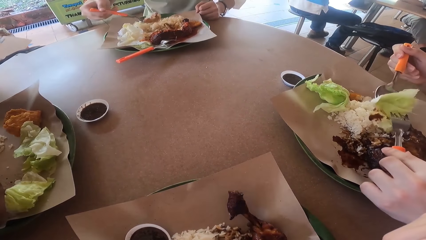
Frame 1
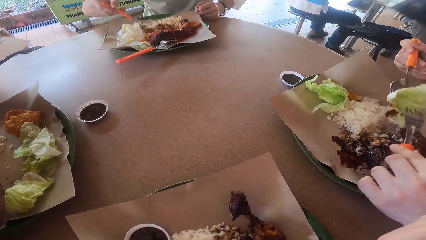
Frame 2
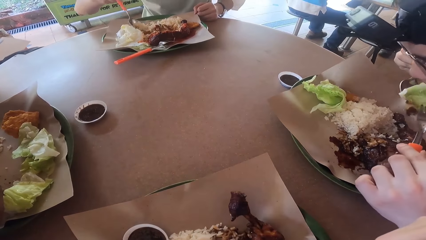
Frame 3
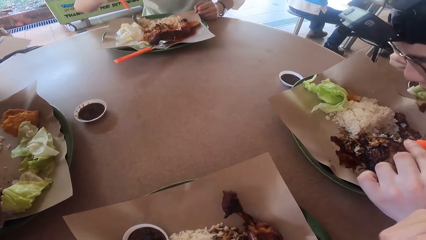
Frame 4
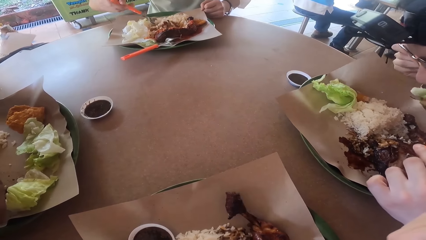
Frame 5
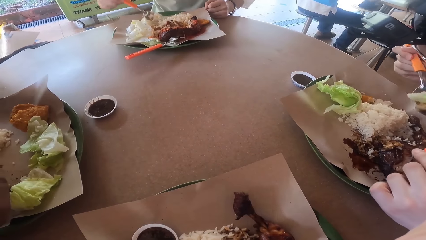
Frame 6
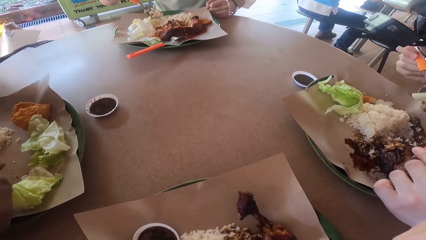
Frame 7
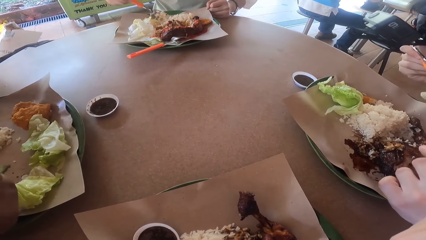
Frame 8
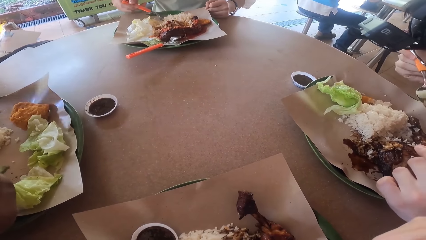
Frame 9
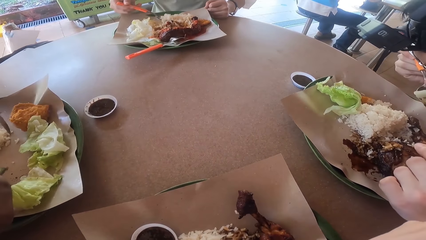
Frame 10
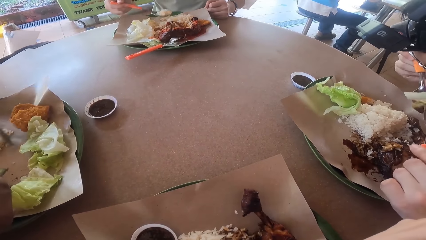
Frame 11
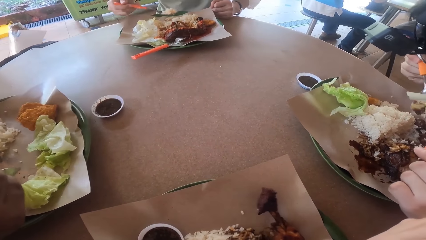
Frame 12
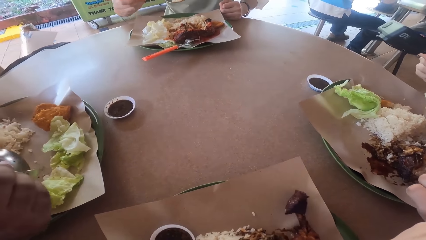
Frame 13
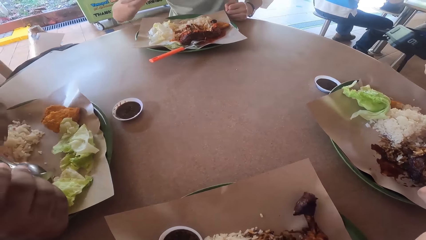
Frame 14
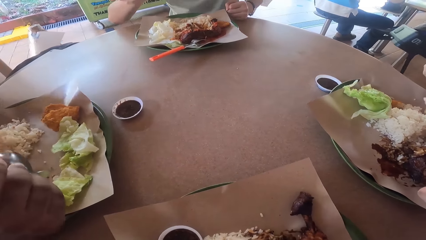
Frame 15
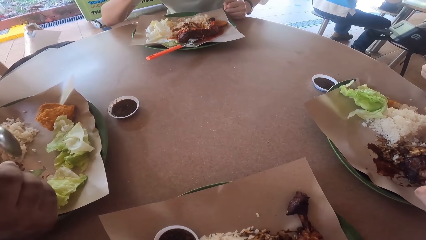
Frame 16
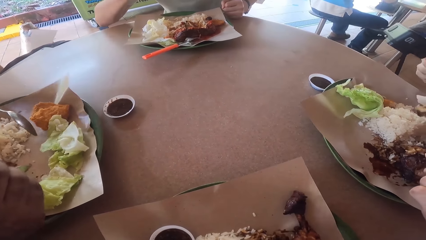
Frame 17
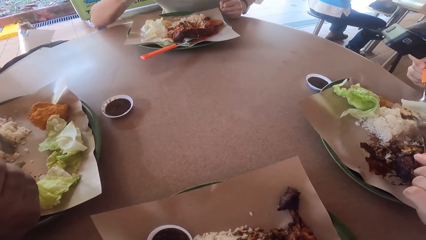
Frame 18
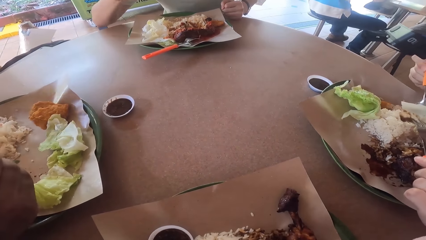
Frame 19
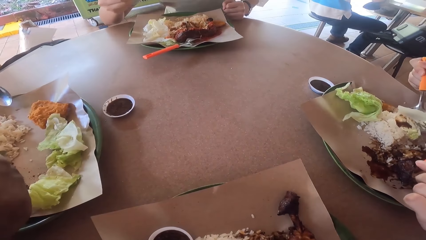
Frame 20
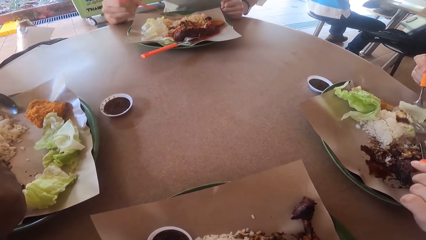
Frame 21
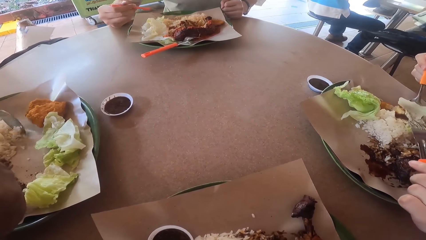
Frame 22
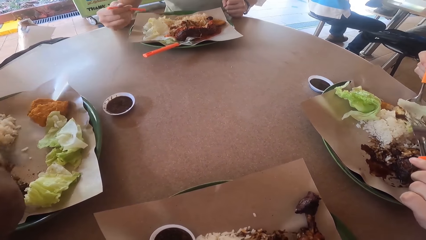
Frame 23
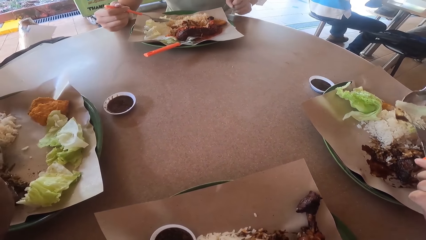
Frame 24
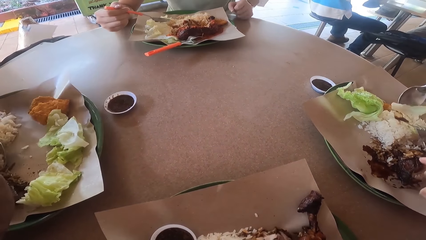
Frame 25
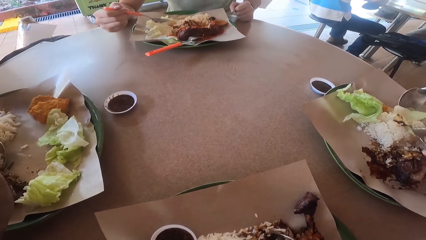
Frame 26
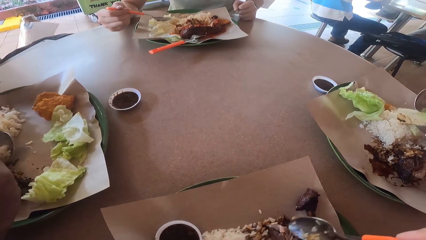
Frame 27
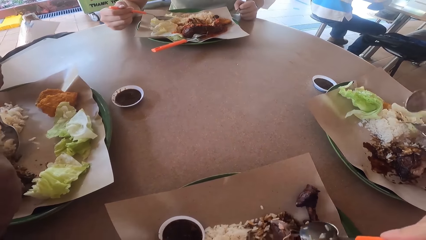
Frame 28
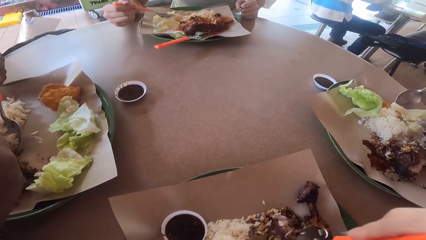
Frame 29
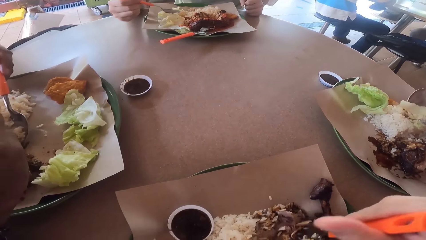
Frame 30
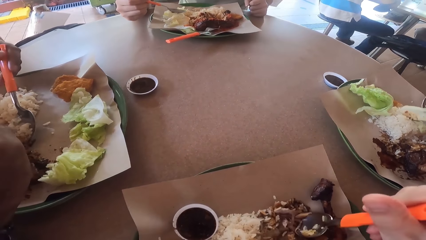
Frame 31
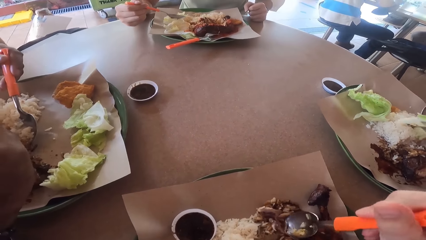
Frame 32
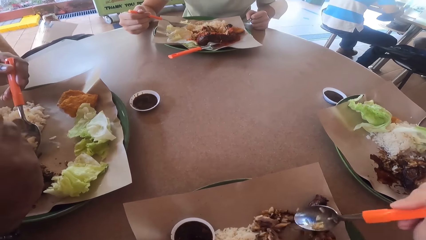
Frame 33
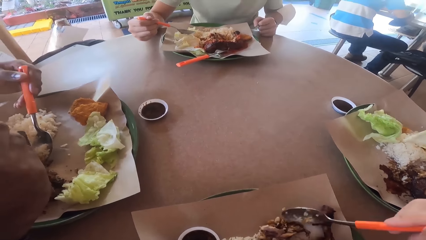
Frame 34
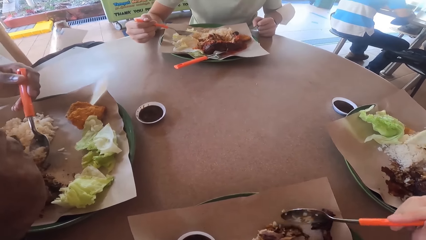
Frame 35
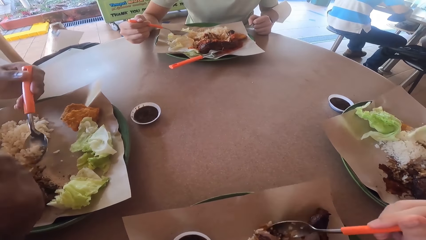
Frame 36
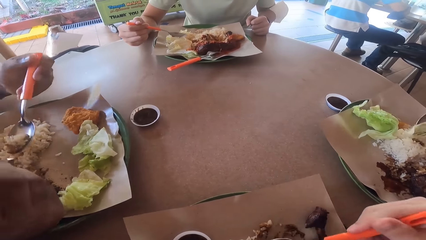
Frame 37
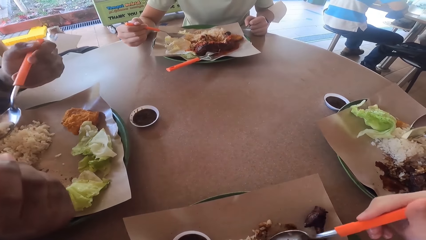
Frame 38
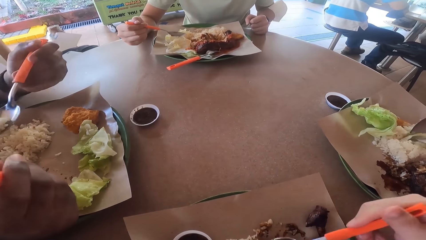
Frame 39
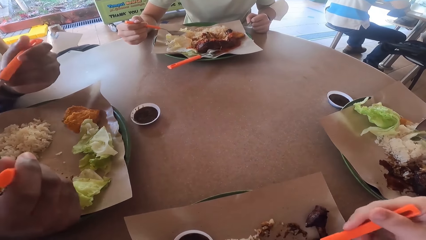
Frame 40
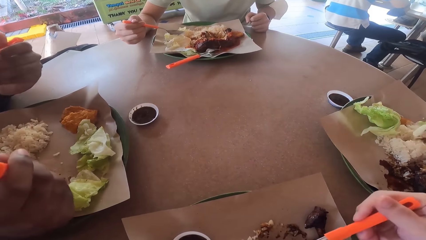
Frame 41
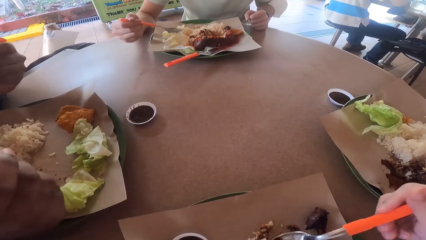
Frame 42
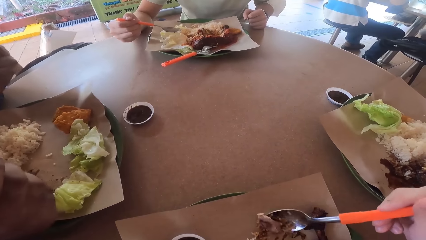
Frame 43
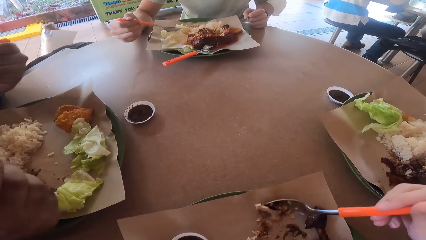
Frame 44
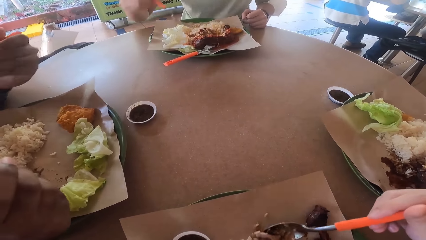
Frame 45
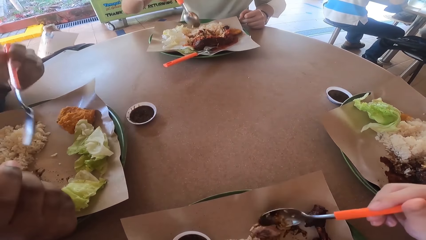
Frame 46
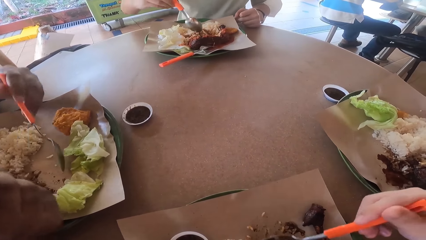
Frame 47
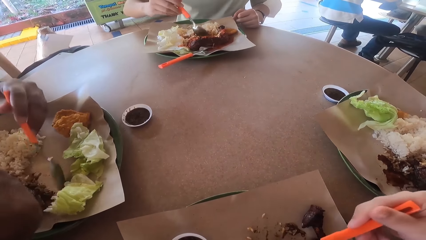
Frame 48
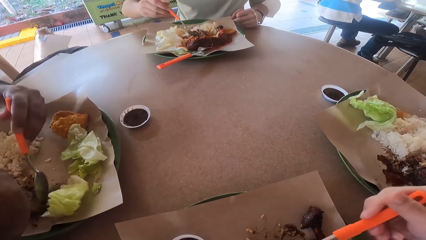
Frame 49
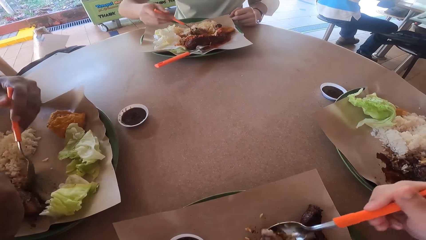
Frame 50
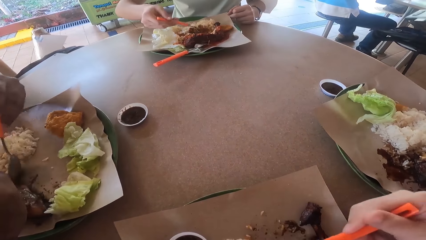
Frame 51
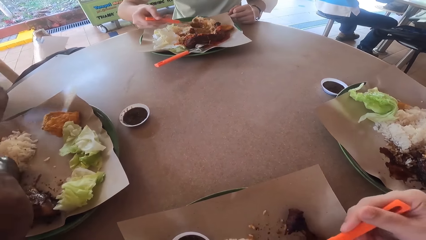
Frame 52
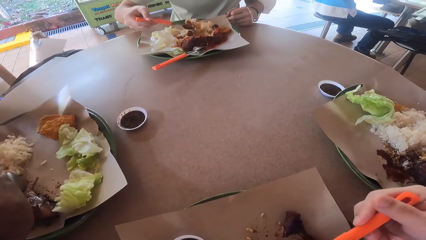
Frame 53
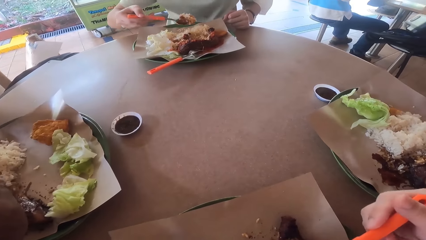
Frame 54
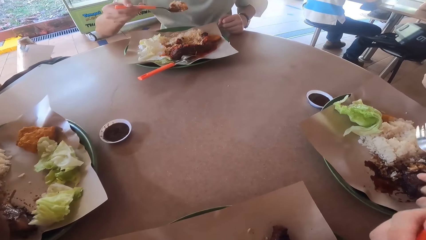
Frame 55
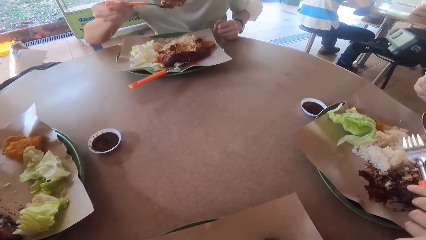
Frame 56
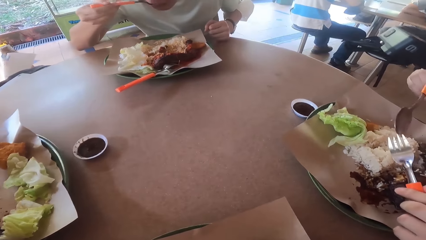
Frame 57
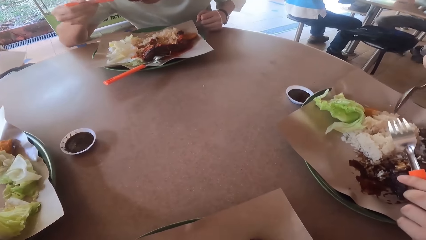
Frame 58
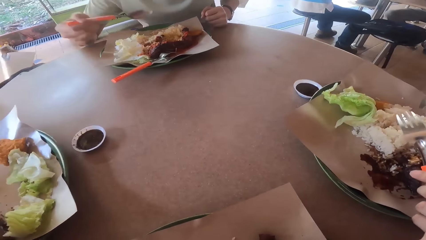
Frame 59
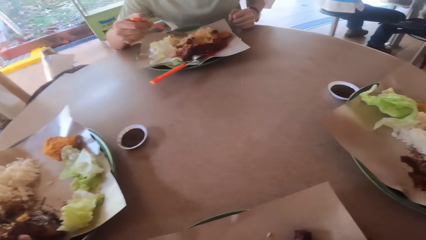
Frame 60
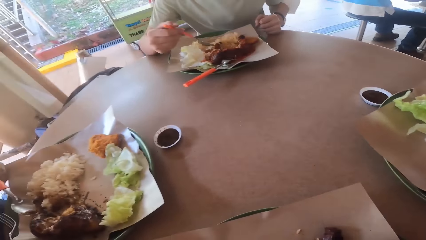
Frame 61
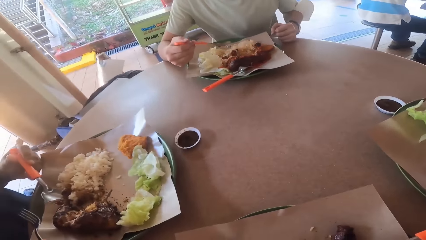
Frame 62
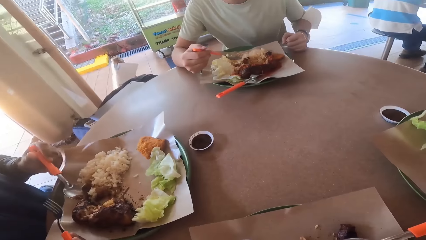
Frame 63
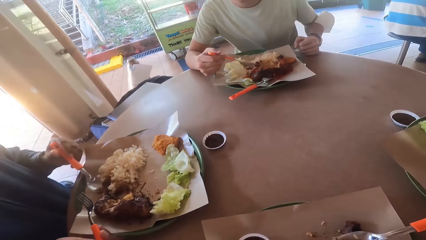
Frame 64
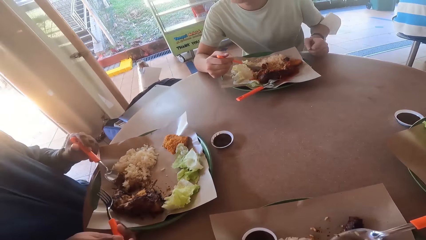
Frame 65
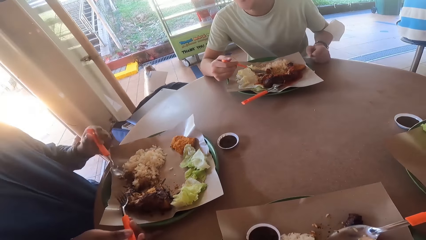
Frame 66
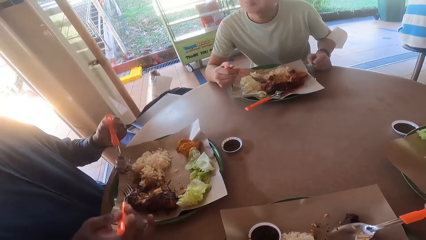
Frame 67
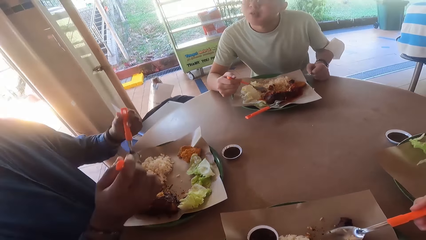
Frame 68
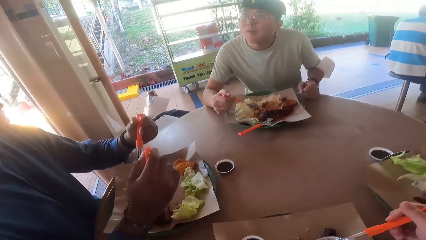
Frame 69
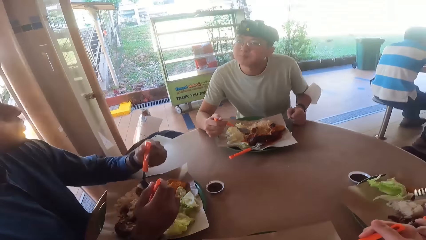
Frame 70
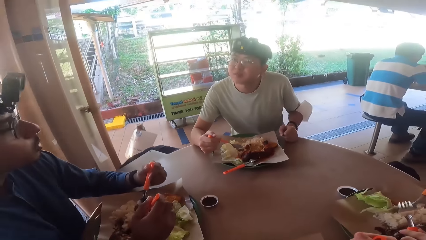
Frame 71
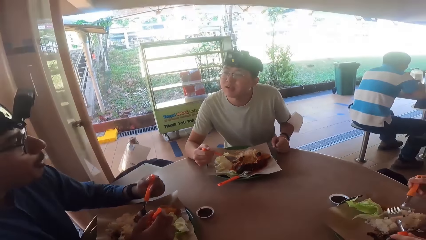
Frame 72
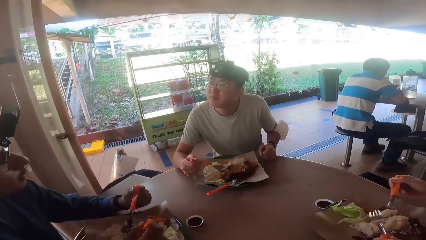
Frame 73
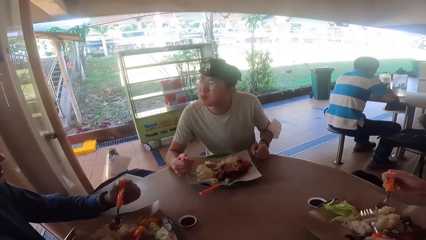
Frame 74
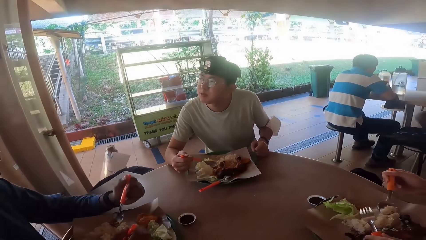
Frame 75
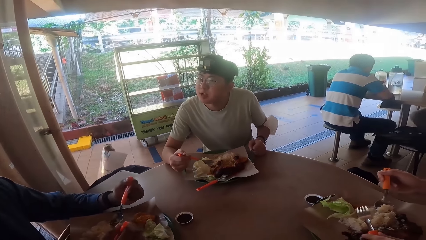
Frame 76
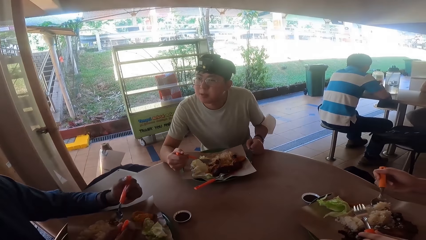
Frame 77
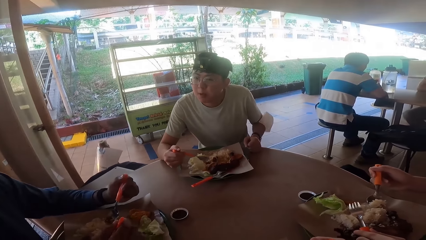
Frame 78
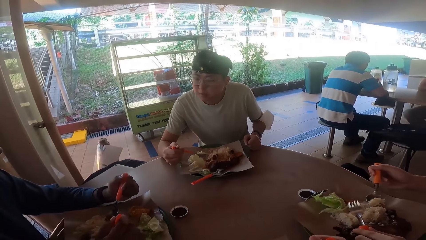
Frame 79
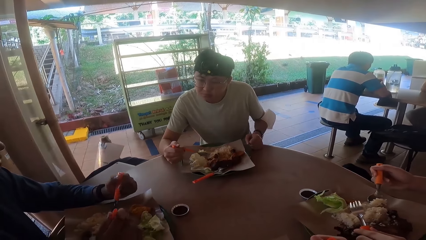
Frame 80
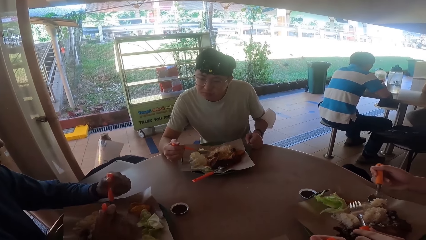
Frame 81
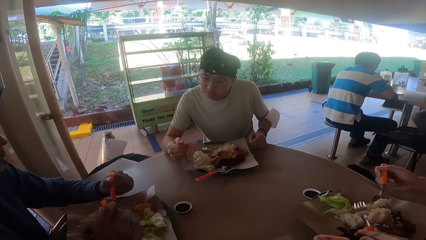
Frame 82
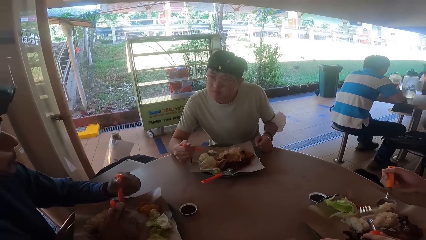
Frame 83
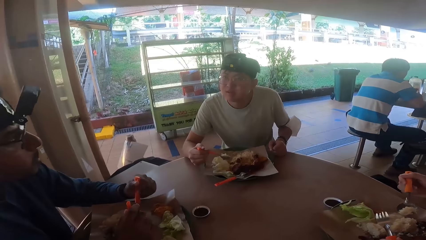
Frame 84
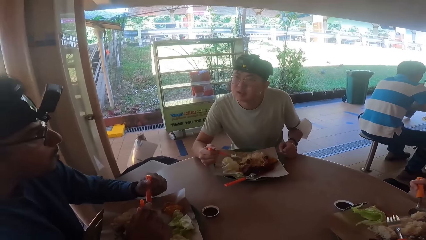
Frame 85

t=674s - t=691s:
A man eats food from his plate. Another man eats food from his plate. The first man eats food from his plate.
